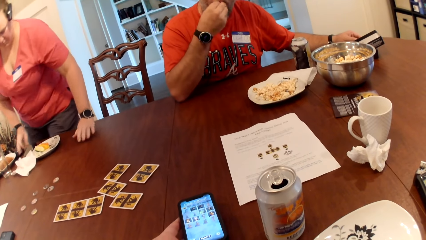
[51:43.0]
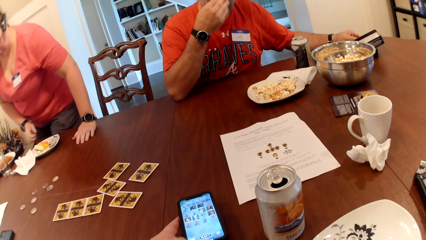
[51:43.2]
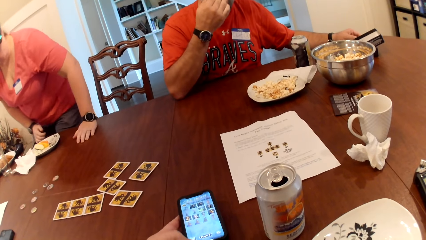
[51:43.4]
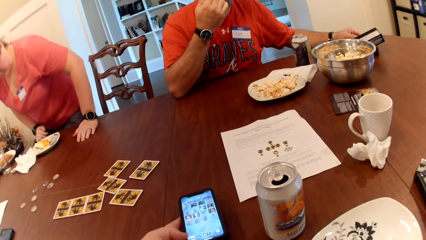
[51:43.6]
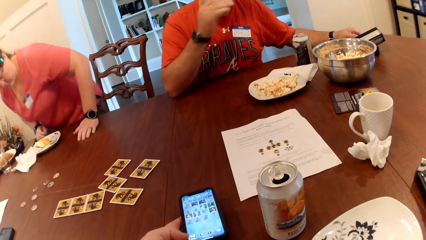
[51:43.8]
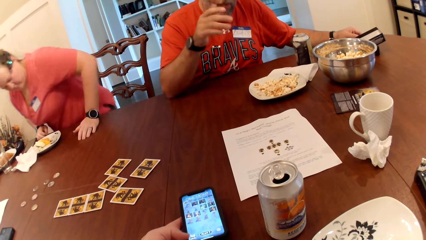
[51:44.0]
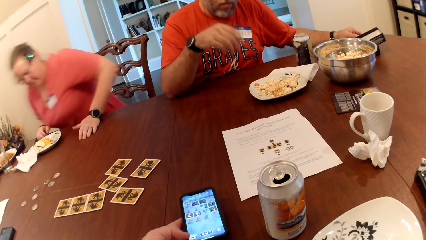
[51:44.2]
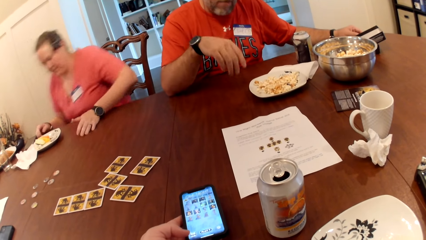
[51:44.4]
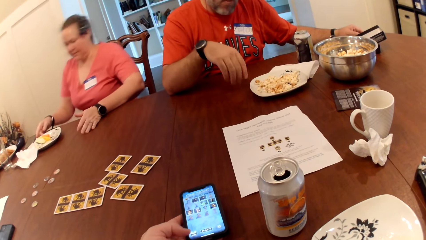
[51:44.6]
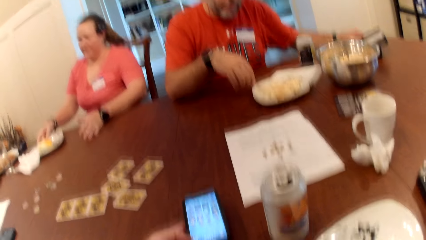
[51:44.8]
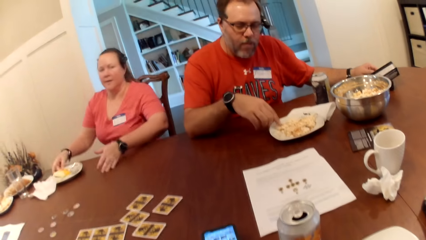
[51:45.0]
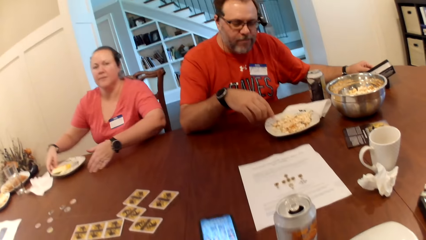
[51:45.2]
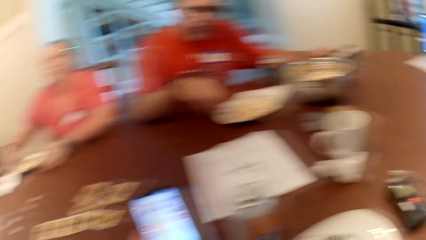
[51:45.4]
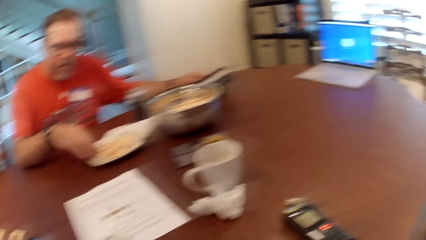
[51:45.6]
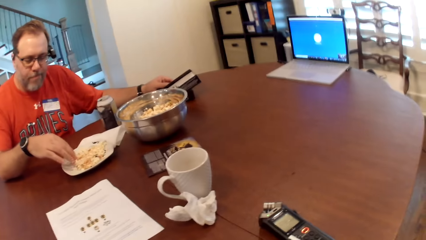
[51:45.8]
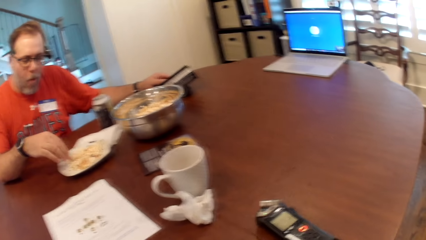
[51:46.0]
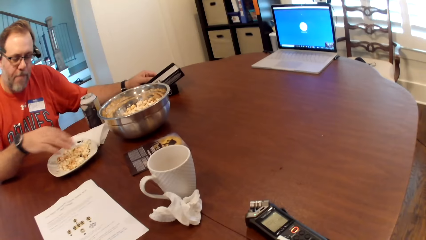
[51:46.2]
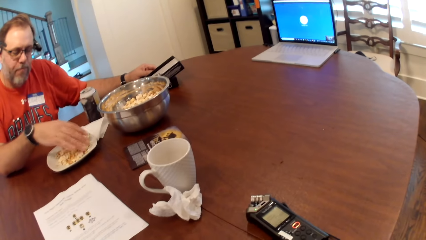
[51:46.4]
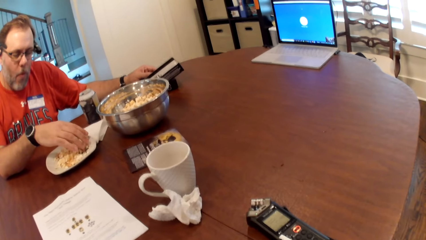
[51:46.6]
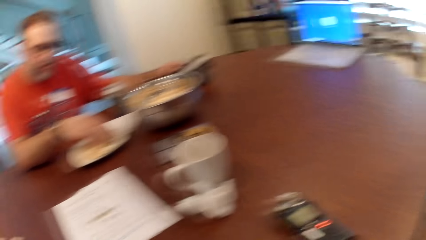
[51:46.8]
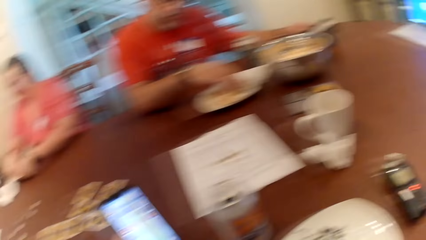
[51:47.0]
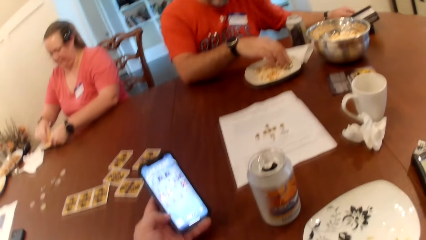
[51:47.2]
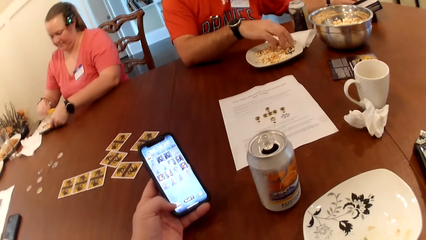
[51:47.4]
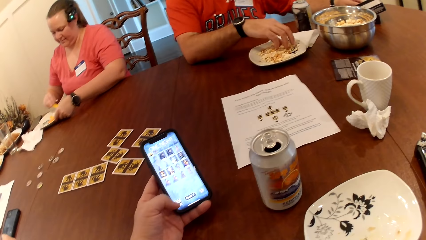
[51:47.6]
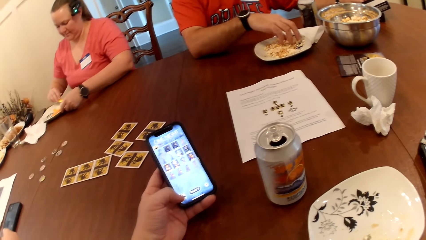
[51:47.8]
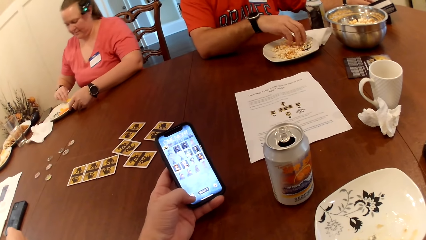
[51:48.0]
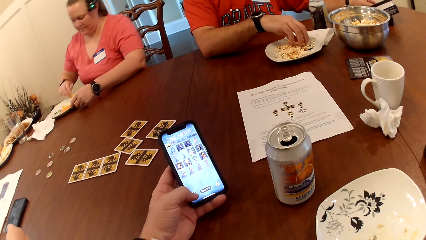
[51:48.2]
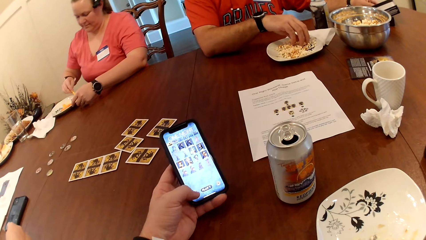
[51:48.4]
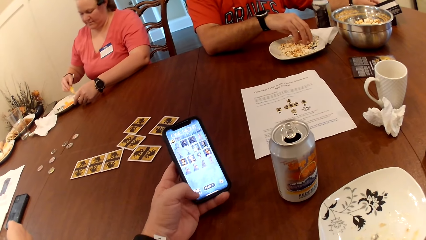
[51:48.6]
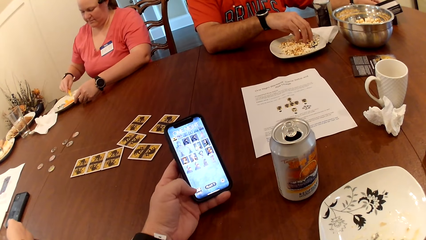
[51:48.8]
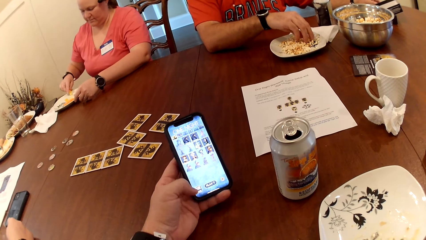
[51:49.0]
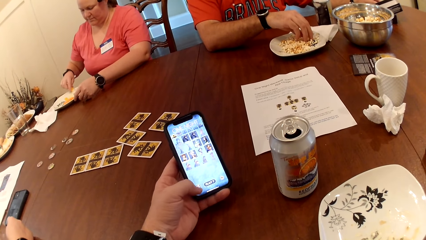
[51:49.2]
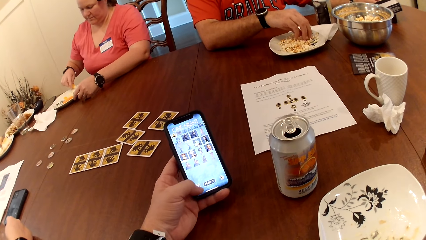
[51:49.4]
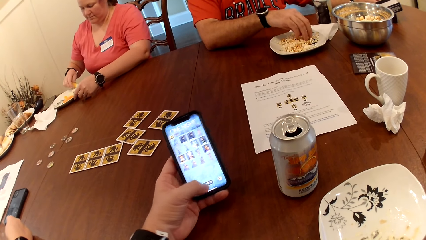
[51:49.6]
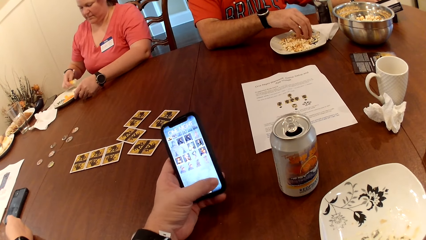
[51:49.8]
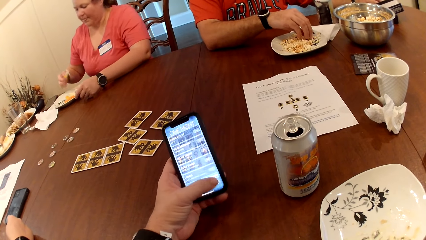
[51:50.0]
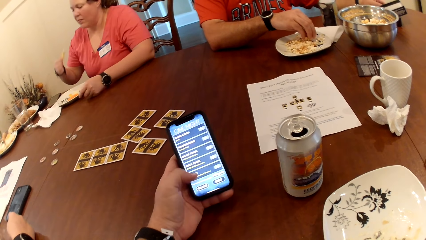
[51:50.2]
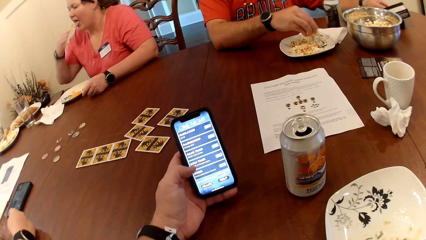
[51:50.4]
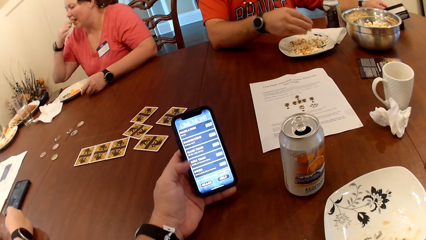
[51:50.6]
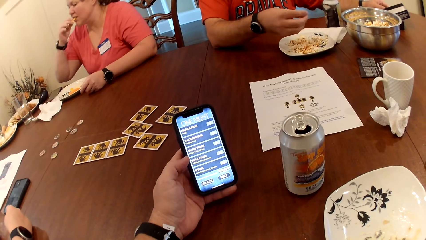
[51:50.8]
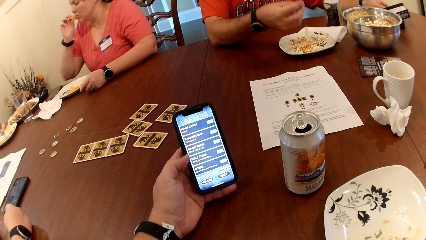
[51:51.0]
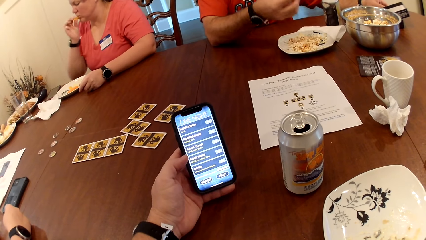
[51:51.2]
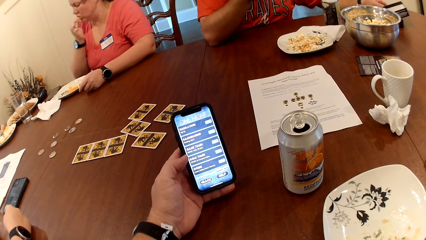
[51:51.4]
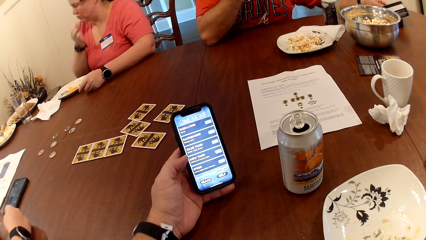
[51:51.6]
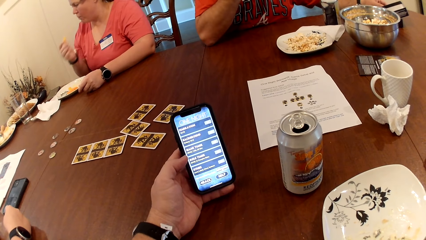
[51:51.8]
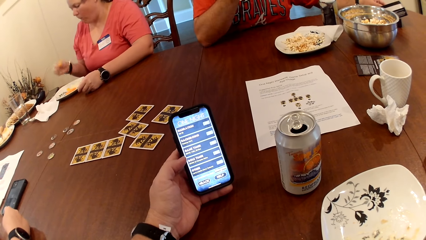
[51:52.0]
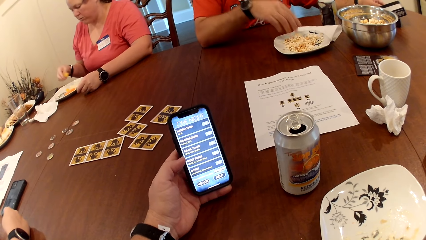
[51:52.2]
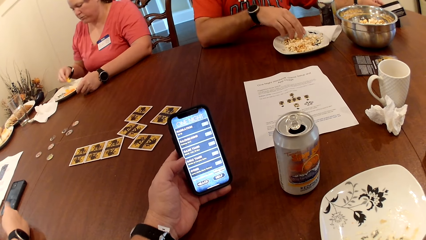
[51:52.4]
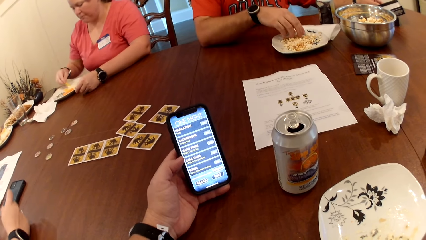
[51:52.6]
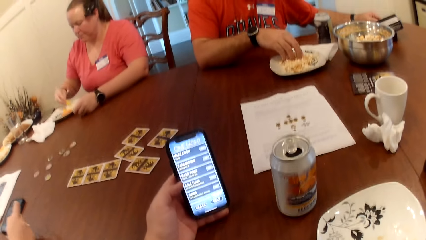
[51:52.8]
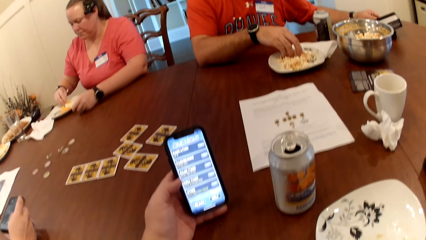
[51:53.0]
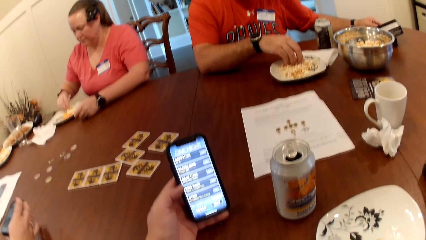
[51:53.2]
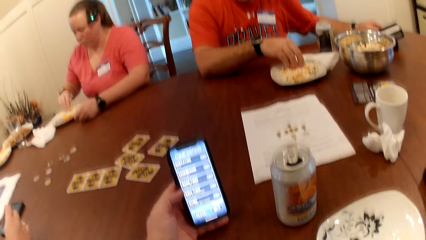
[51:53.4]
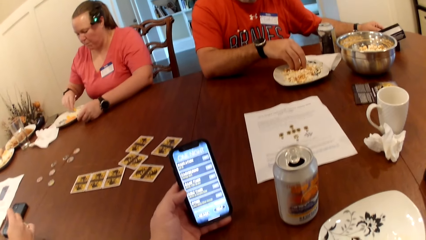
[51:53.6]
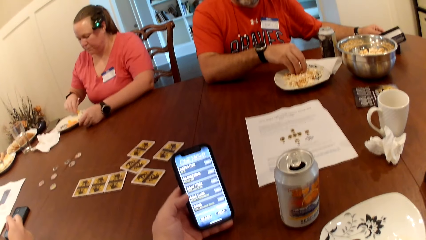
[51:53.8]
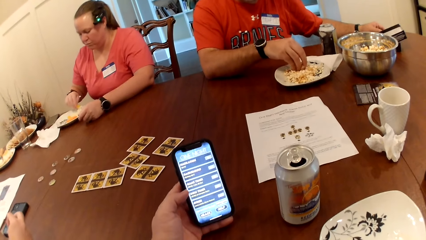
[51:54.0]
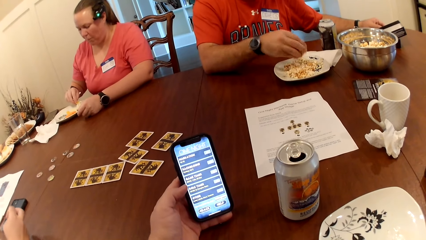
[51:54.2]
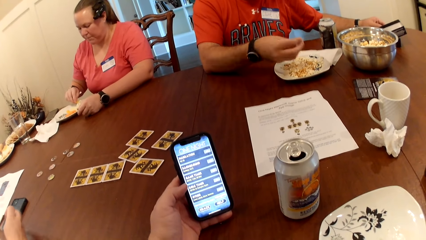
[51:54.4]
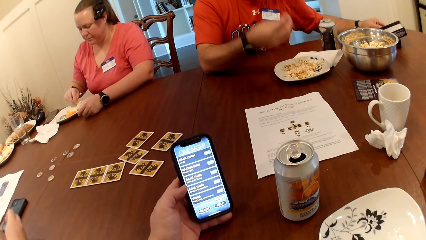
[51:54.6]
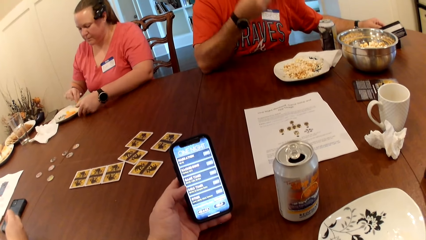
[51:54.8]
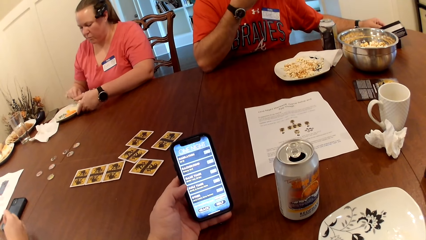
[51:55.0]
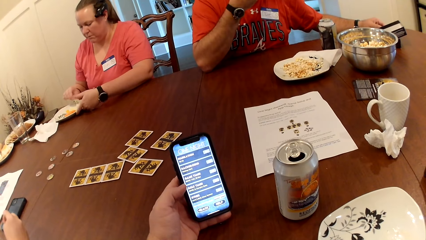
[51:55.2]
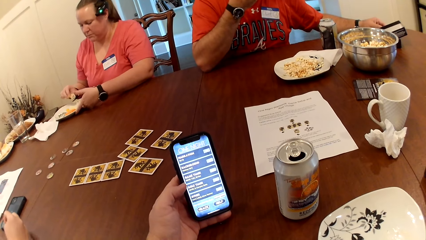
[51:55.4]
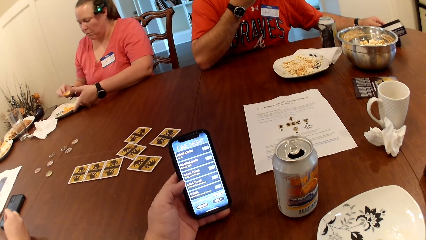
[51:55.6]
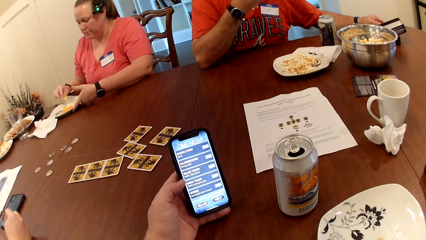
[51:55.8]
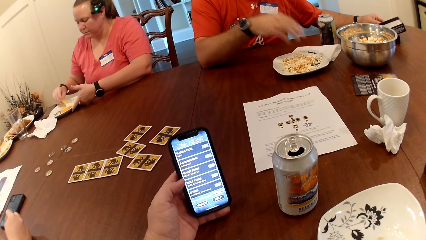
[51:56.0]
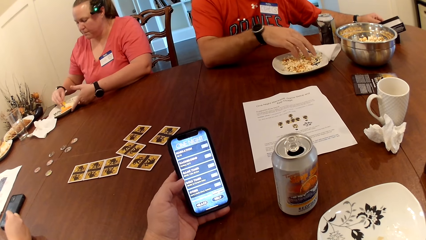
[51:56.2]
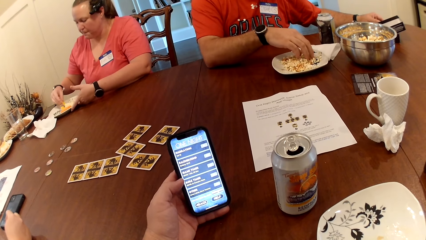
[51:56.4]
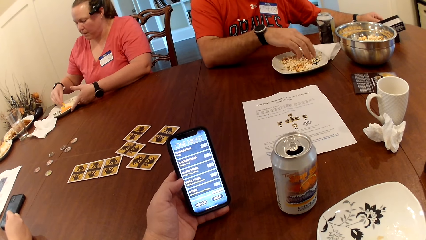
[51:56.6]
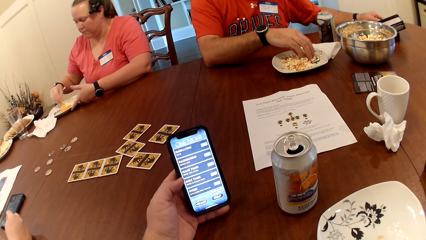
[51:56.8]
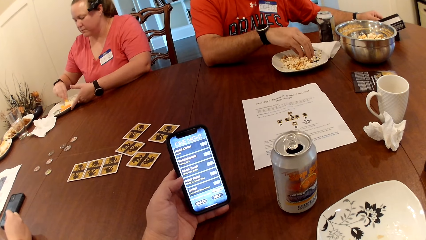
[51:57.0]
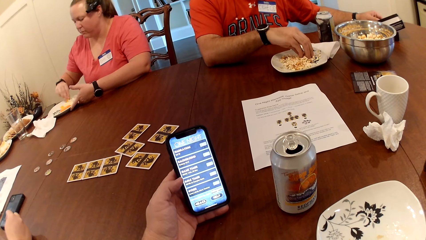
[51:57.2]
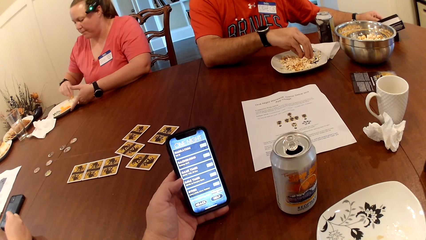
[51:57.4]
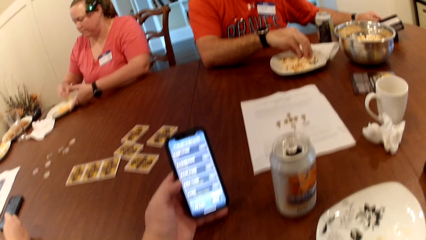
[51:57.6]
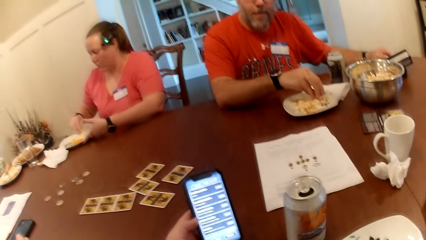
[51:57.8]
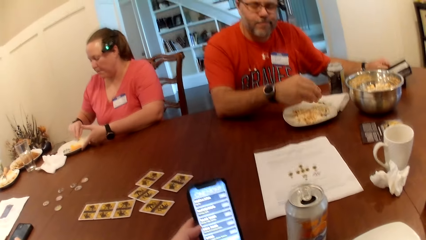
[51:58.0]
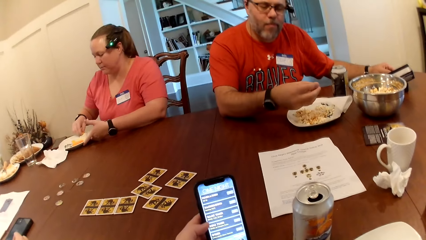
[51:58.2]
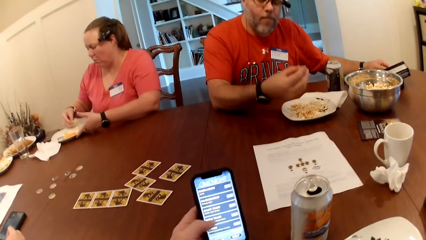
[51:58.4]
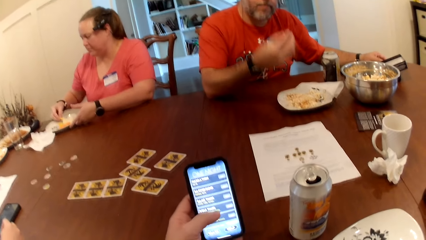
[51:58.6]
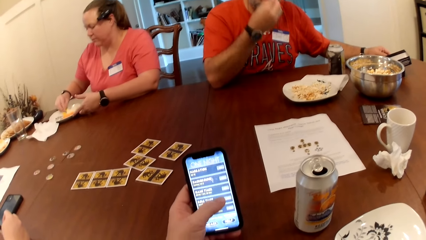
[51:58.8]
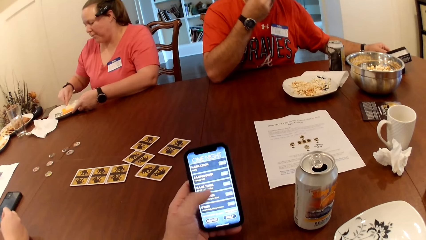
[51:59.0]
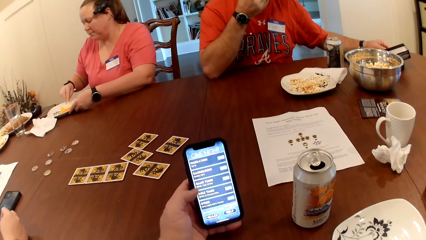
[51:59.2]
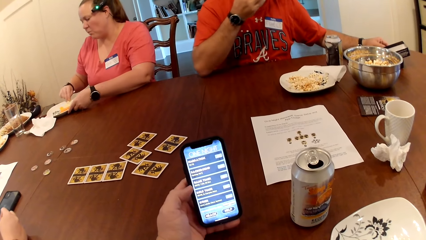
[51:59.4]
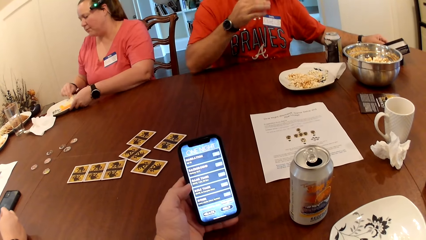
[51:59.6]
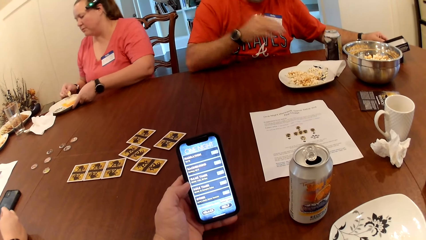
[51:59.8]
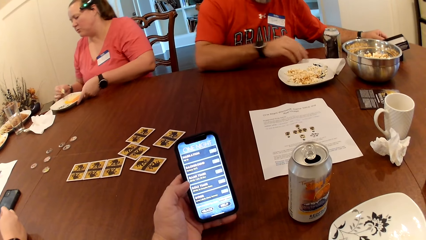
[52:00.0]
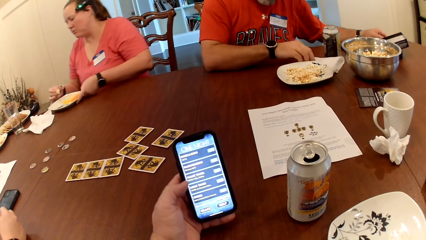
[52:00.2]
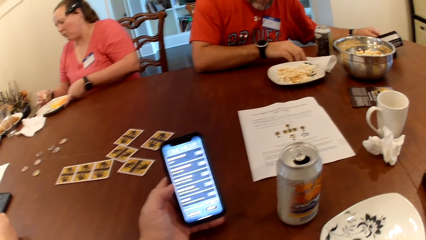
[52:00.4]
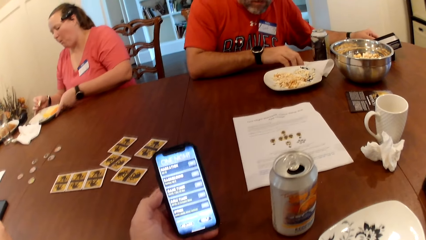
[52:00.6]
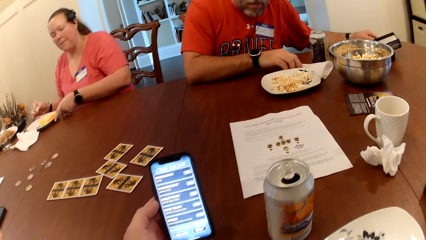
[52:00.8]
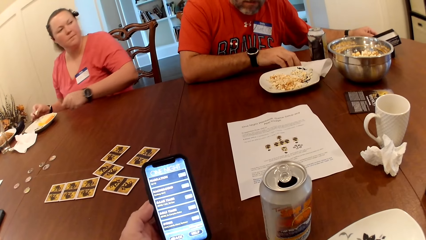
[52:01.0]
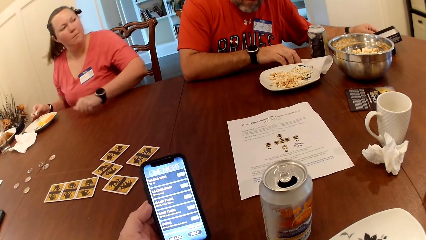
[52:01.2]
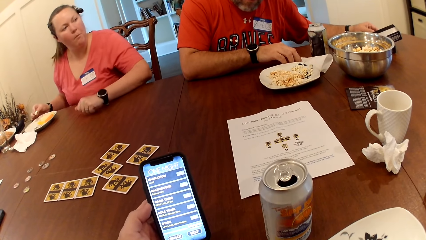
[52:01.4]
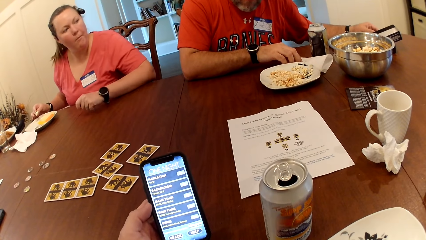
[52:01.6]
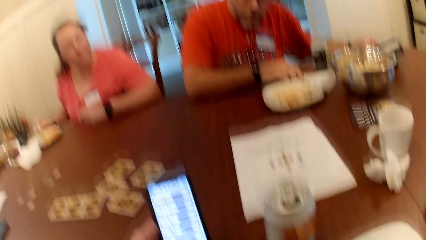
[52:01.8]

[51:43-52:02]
The man eats the popcorn in his right hand. The woman adjusts the plate on the table with her right hand. She packs some sauce on the plate with a carrot in her right hand. The camera wearer operates the phone with his left hand. The man picks up popcorn from the plate on the table with his right hand. The woman eats the carrot with her right hand. The man eats the popcorn in his right hand. The woman packs some sauce on the plate with the carrot in her right hand. The man picks up popcorn from the plate on the table with his right hand. He eats the popcorn in his right hand. He picks up popcorn from the plate on the table with his right hand. He eats the popcorn in his right hand. The woman adjusts the plate on the table with her left hand.
